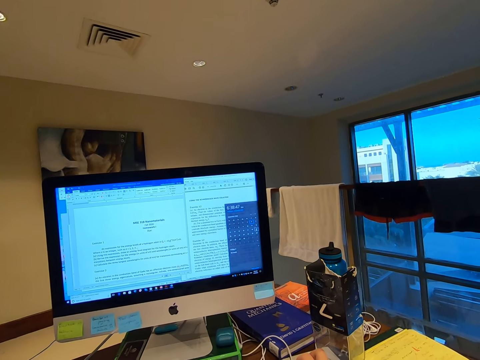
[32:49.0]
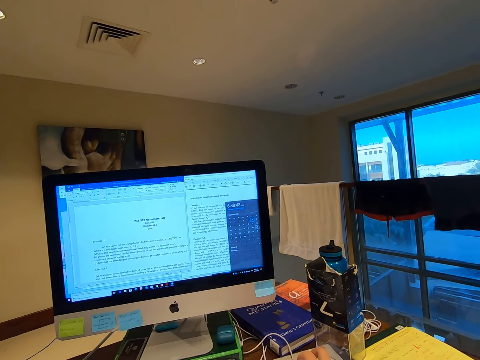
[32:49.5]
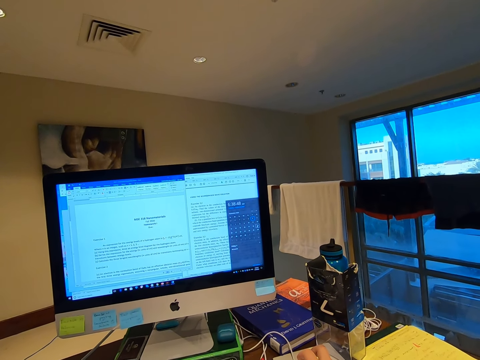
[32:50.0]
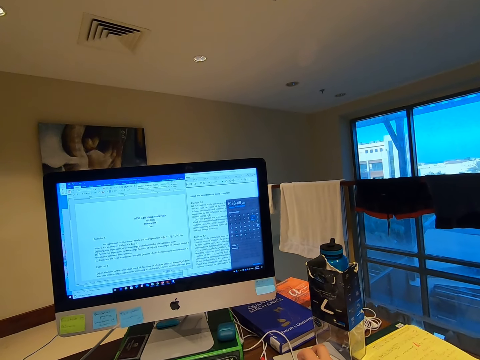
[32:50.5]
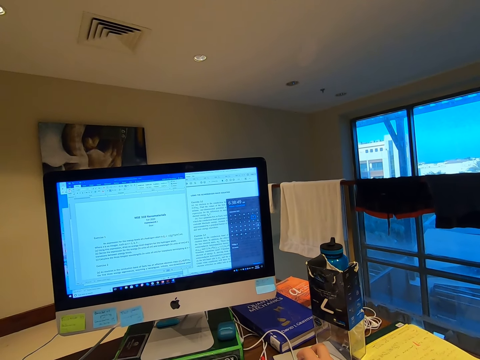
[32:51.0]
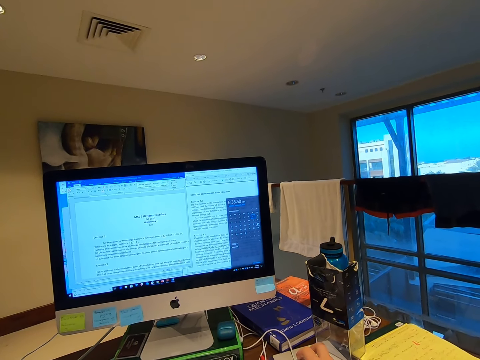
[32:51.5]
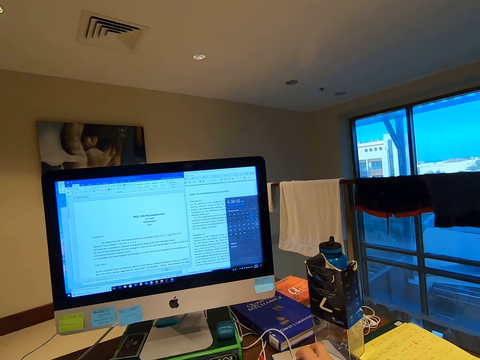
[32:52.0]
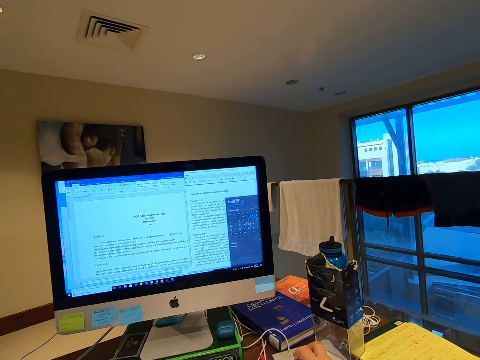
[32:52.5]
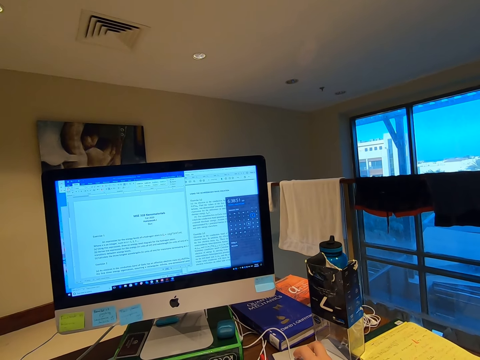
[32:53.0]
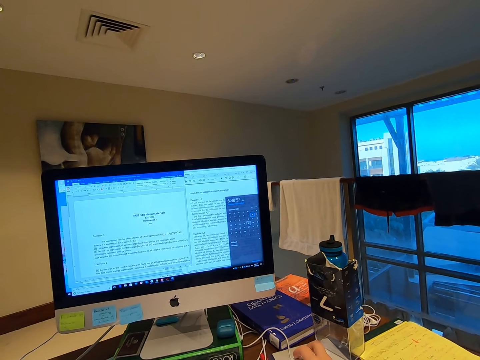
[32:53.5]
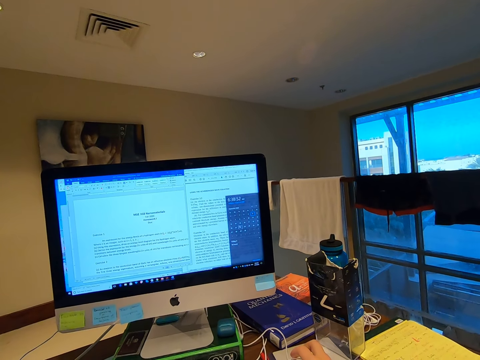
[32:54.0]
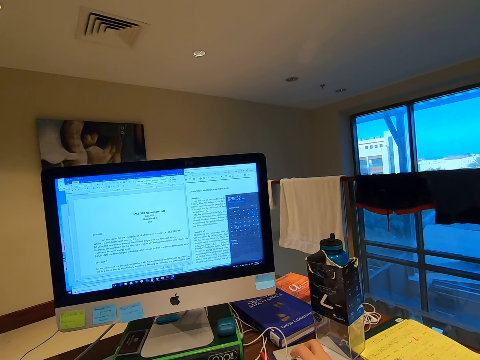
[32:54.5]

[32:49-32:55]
The camera wearer holds the mouse.

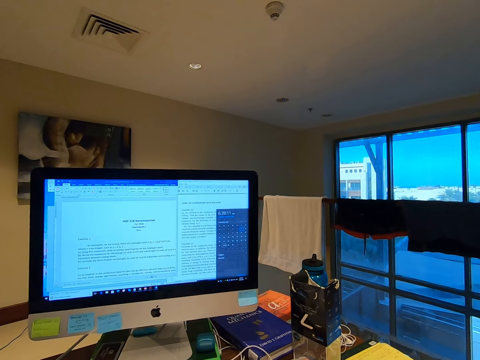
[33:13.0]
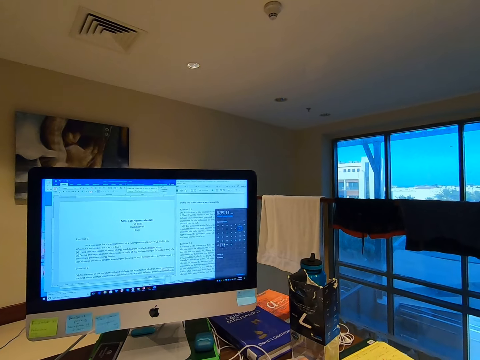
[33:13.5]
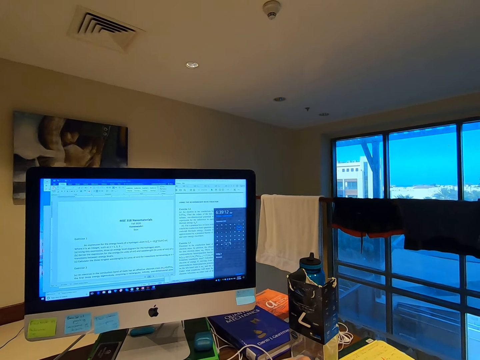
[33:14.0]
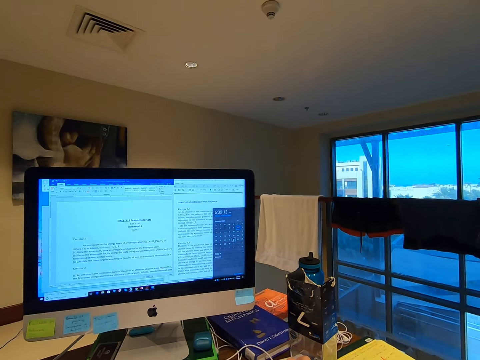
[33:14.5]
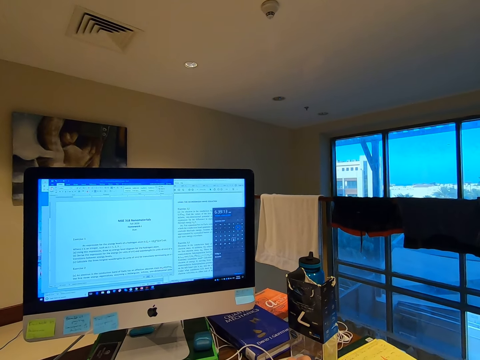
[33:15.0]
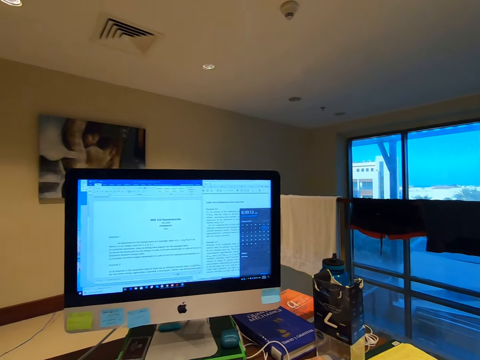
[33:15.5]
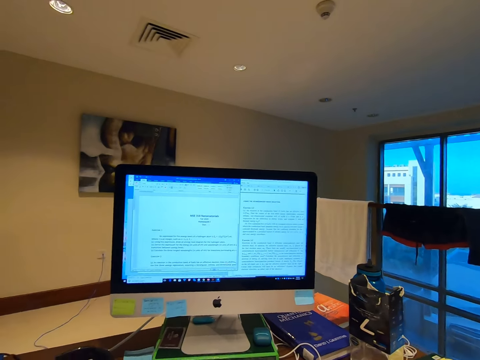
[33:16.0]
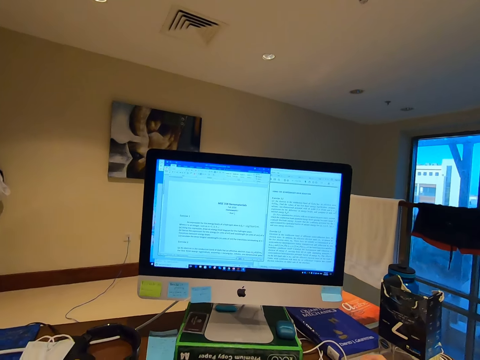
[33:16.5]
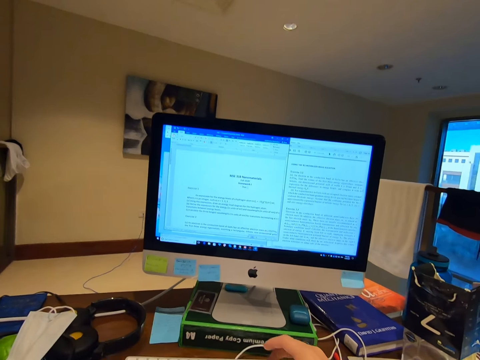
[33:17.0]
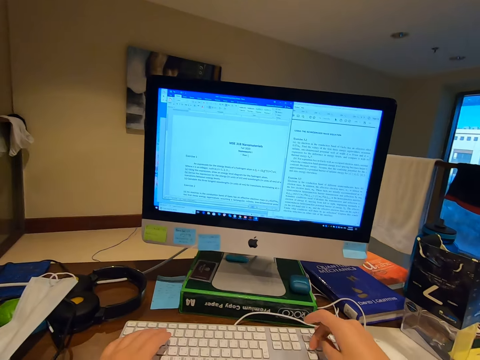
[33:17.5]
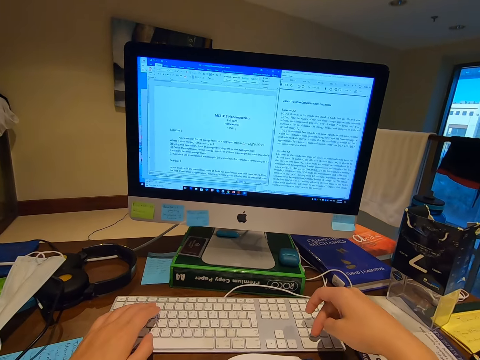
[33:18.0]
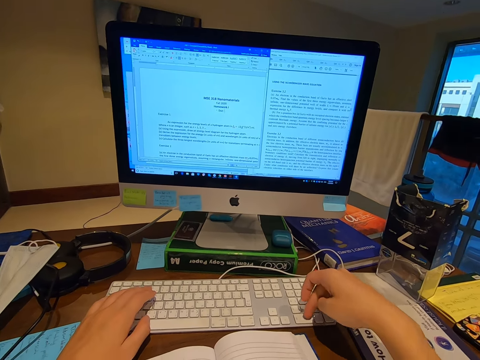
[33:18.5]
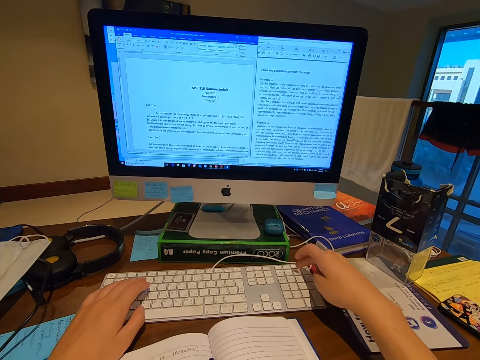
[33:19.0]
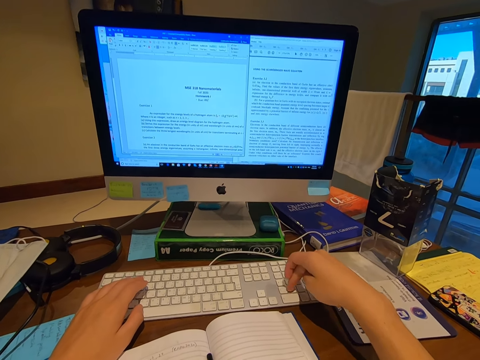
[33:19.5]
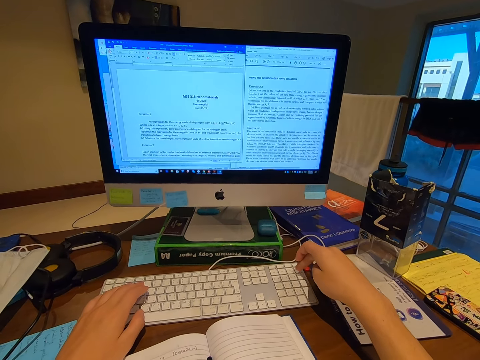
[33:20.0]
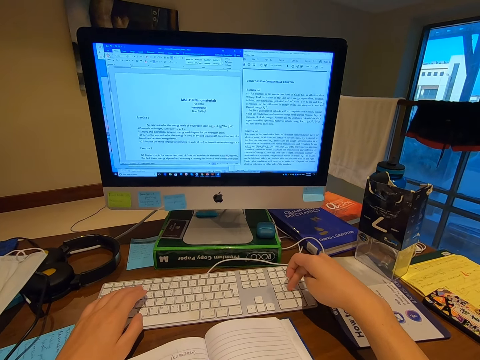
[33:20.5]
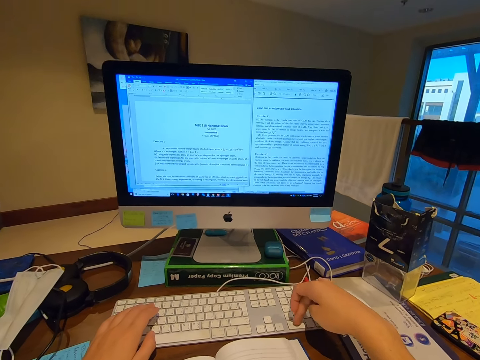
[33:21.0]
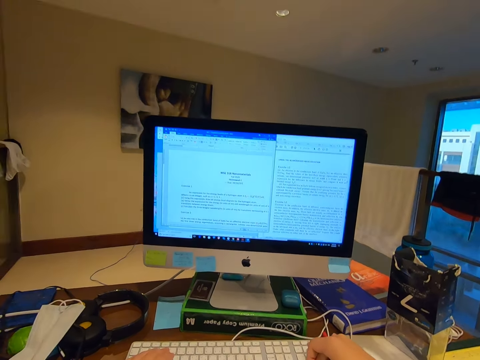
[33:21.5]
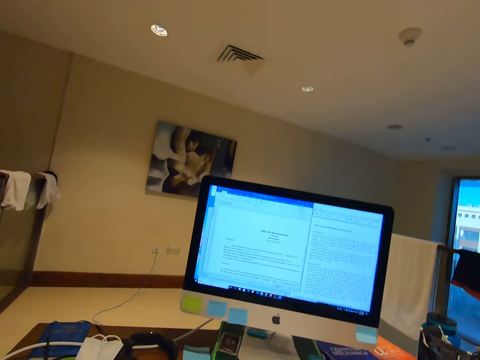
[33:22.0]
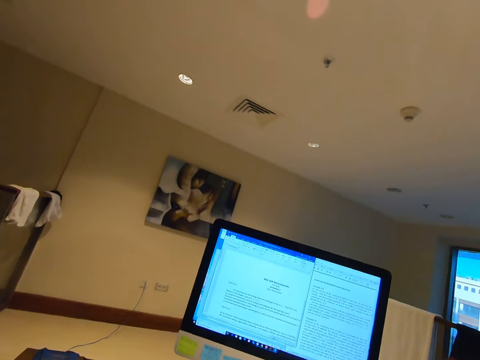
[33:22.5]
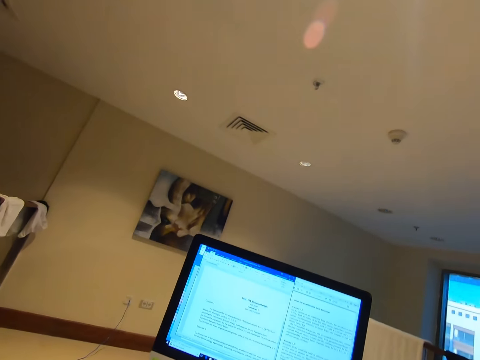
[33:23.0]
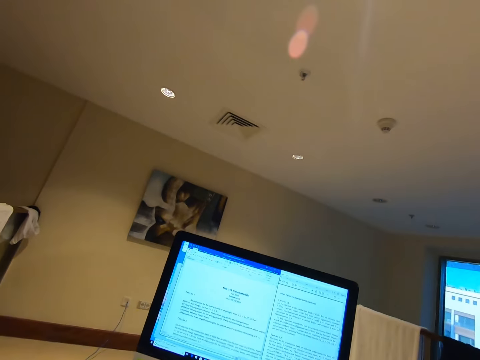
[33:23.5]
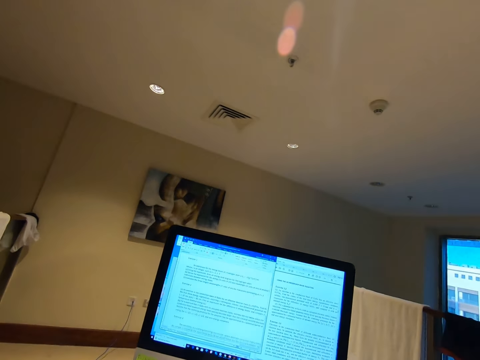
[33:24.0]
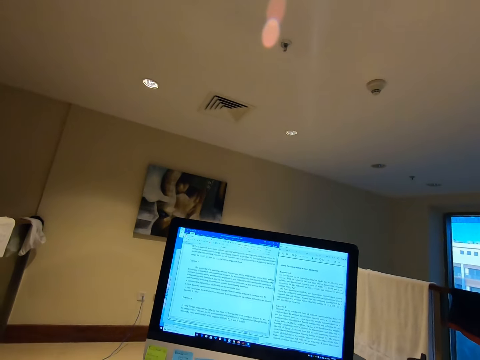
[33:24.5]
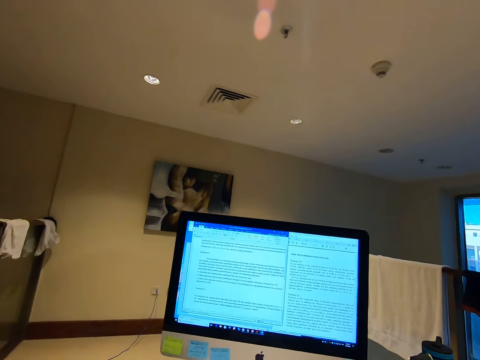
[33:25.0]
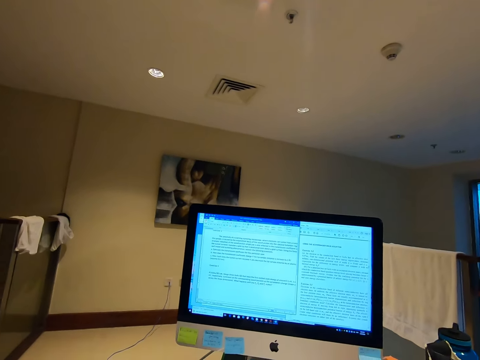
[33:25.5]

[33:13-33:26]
The camera wearer stares at the computer desktop. They type on the keyboard. They stare at the computer.

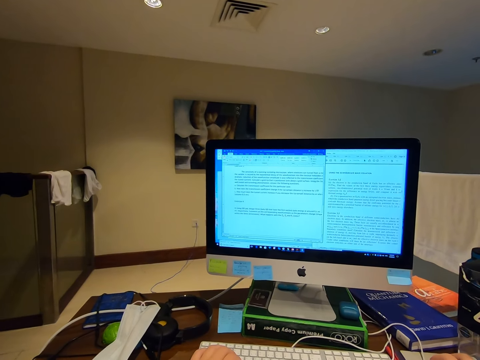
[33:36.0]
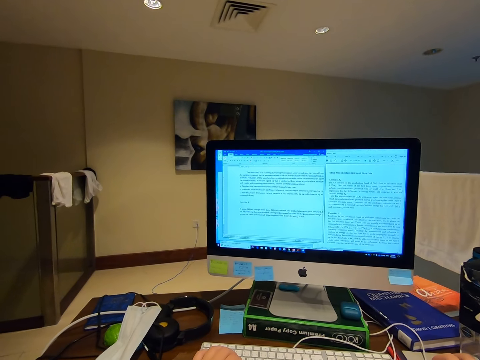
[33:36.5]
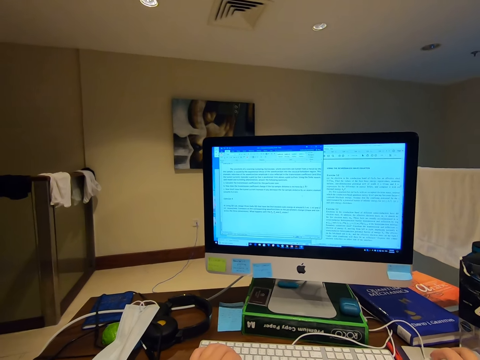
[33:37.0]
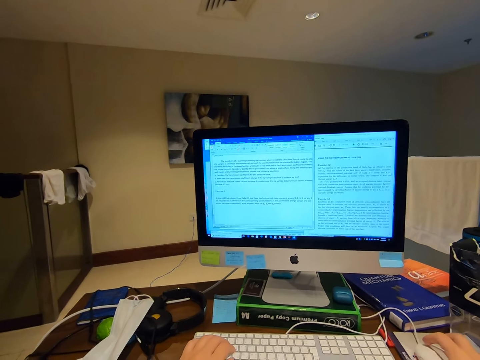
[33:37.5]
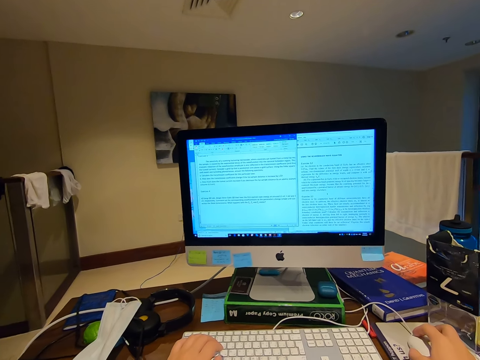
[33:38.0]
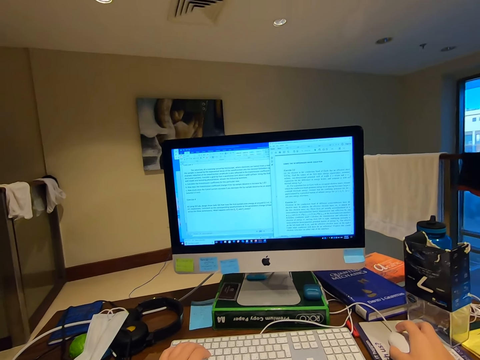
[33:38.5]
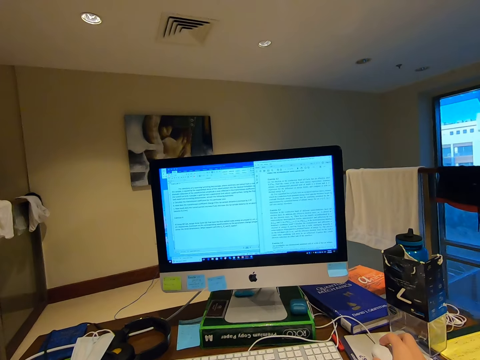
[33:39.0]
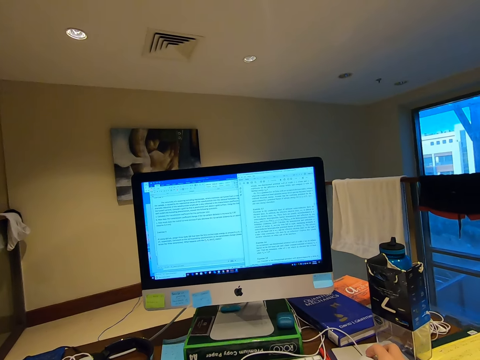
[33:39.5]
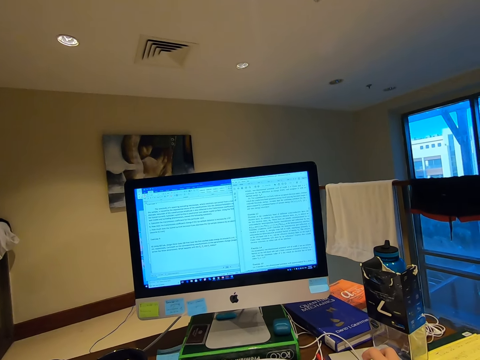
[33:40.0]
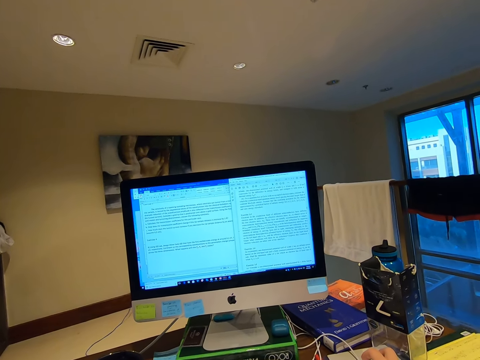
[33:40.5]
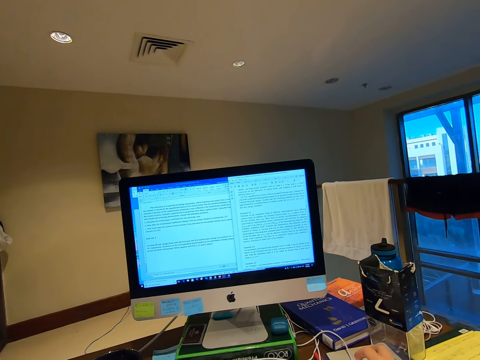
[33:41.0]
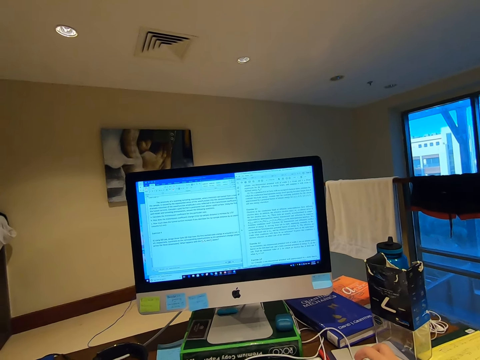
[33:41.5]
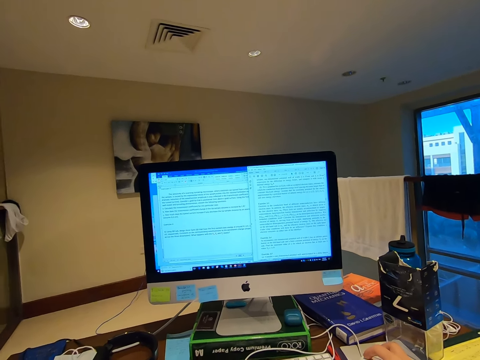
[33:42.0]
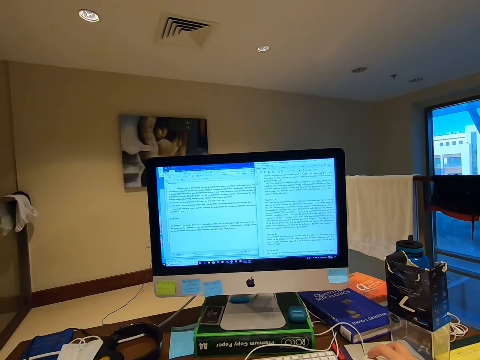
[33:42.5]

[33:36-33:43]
The camera wearer holds the mouse. They scroll the computer mouse.
